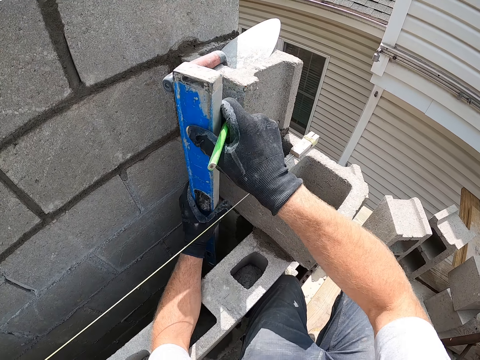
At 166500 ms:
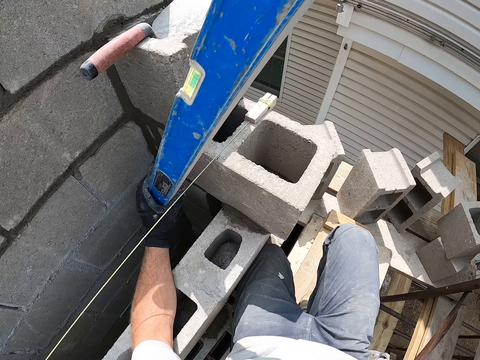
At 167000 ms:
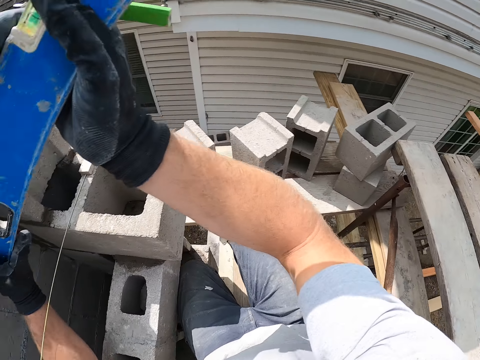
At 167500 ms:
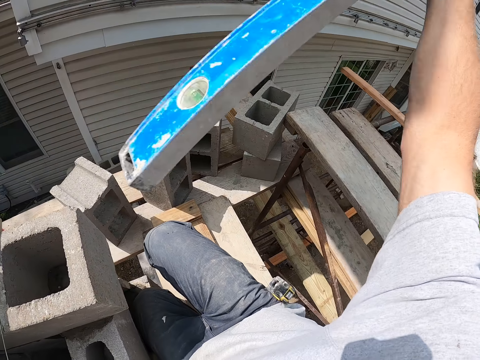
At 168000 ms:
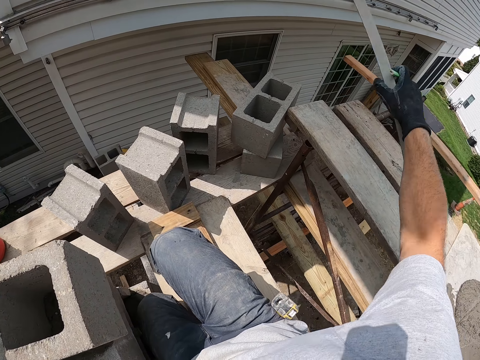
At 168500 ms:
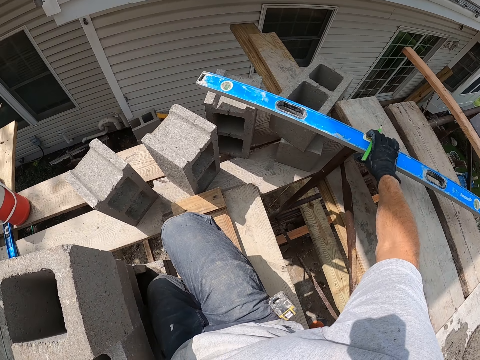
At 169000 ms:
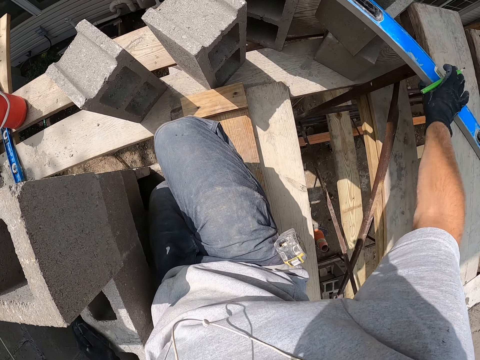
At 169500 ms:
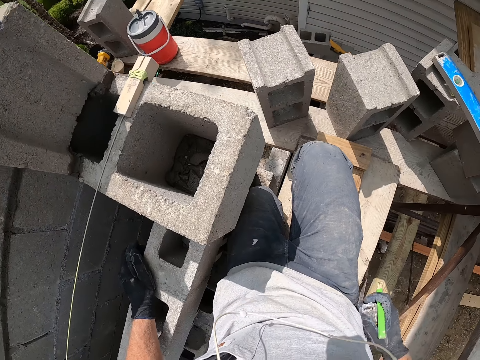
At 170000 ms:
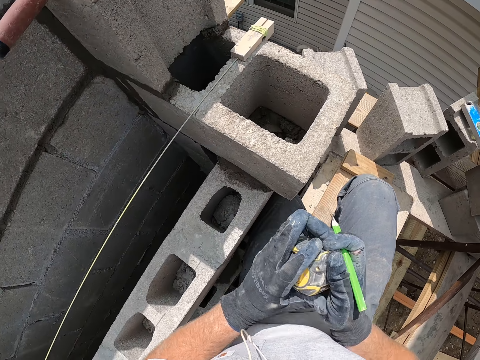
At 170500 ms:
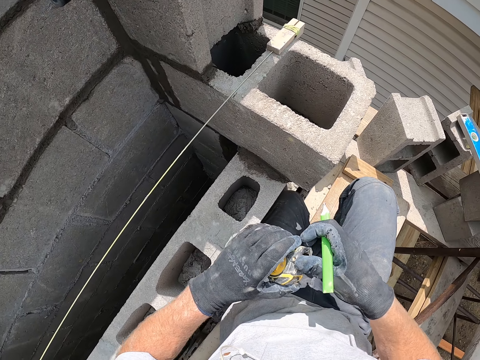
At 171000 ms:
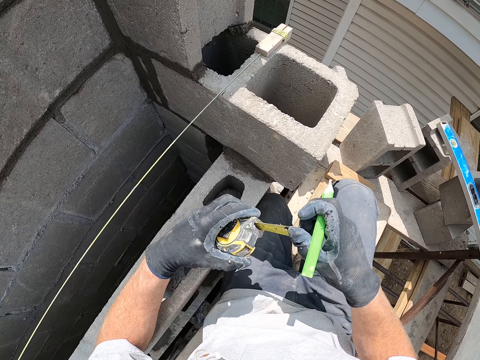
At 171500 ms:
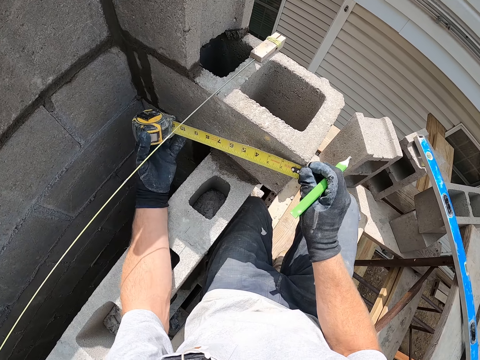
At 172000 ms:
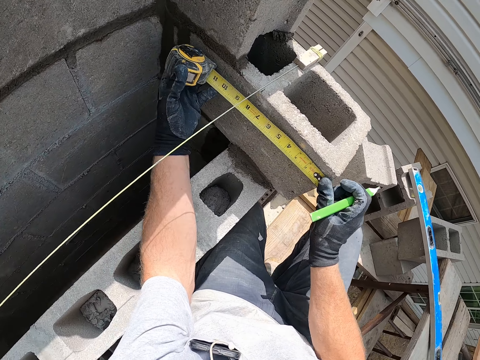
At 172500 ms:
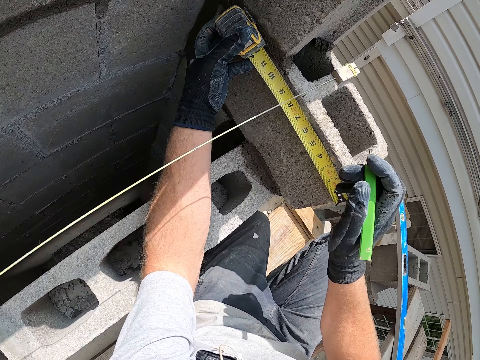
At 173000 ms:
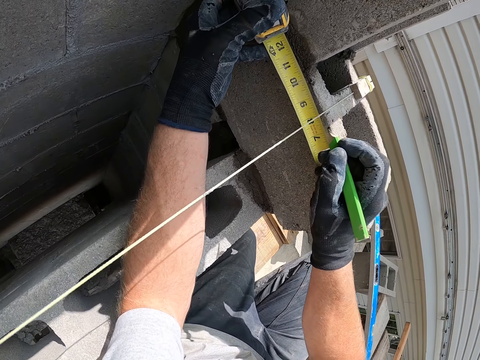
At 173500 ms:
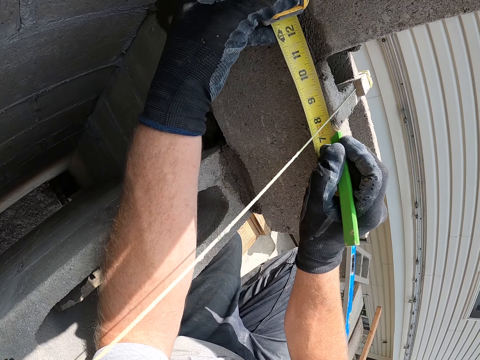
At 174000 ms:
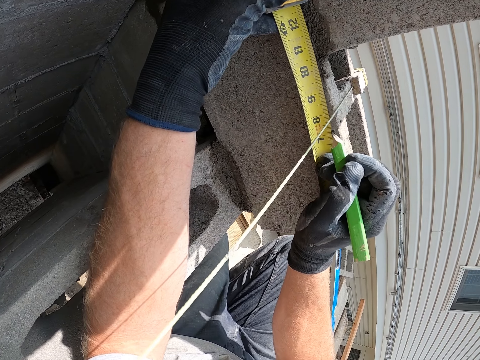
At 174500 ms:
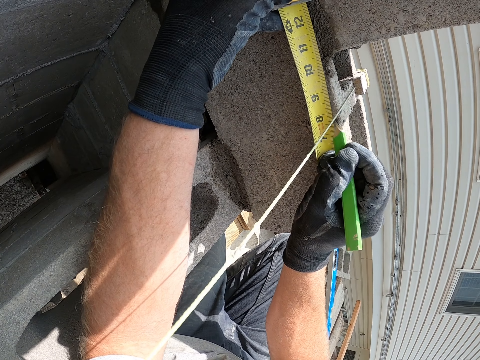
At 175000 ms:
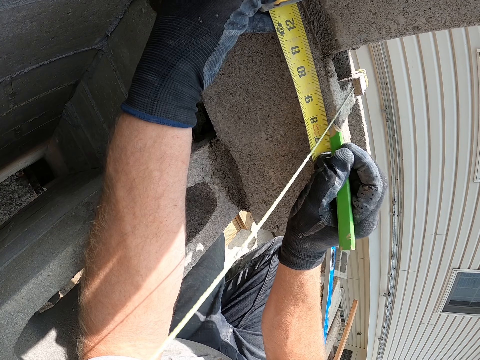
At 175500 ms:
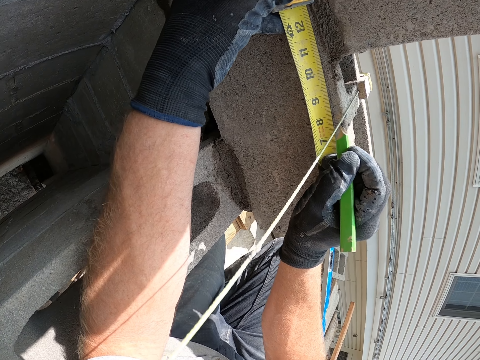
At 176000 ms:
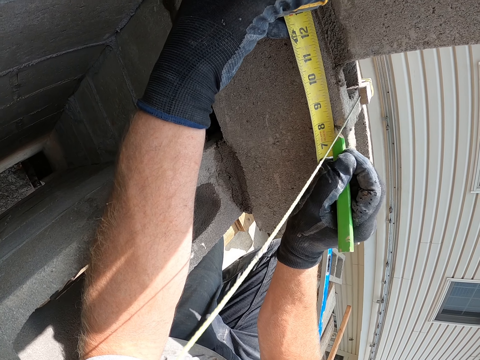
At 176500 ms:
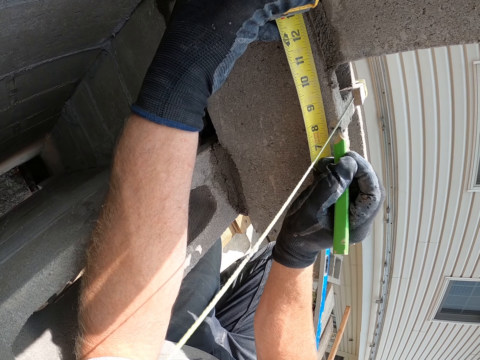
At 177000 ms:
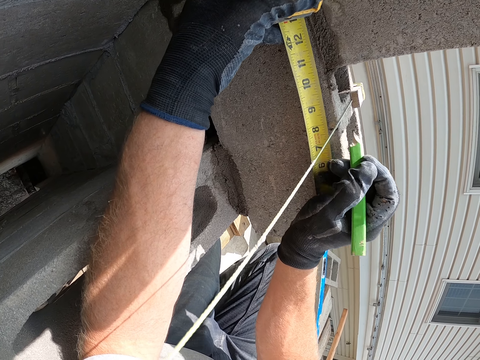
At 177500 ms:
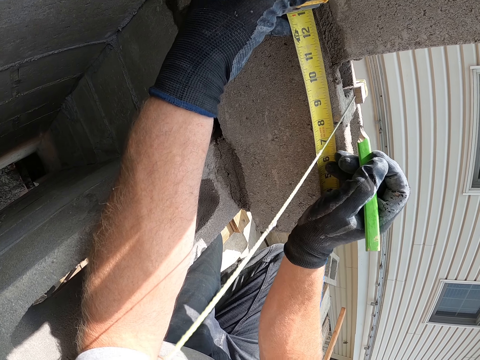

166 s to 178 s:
The camera wearer lifts the I-beam level. He puts down the I-beam level on the wood. He picks up the CenterPoint tape measure from his pocket. He holds the CenterPoint tape measure with the other hand. He pulls the tape measure. He measures the concrete brick with the tape measure. He marks the concrete brick with the pencil.

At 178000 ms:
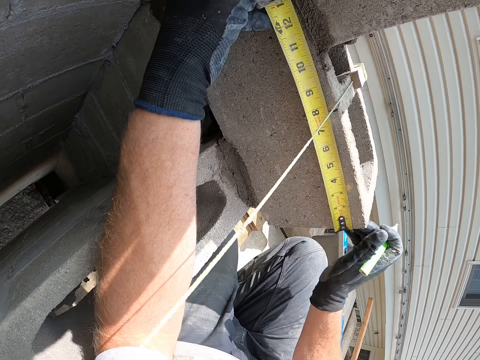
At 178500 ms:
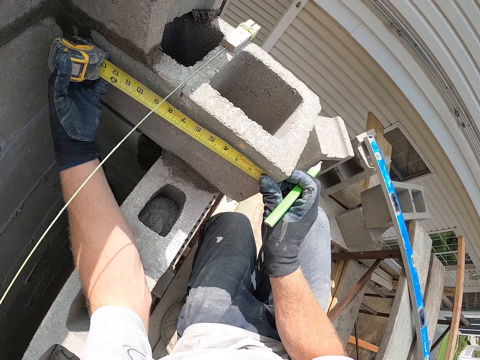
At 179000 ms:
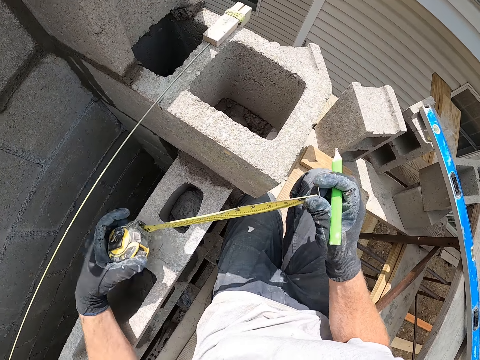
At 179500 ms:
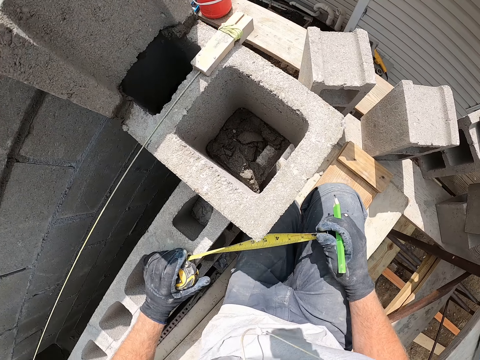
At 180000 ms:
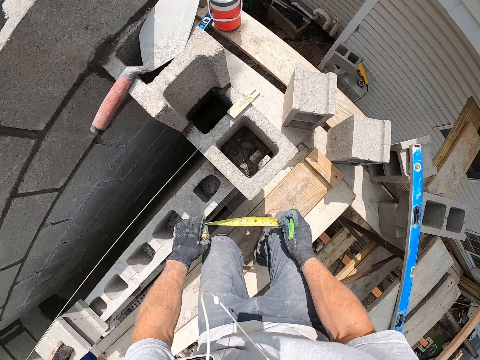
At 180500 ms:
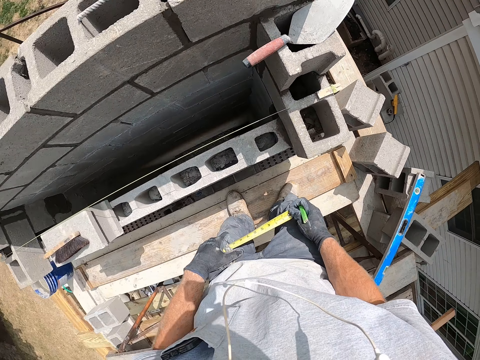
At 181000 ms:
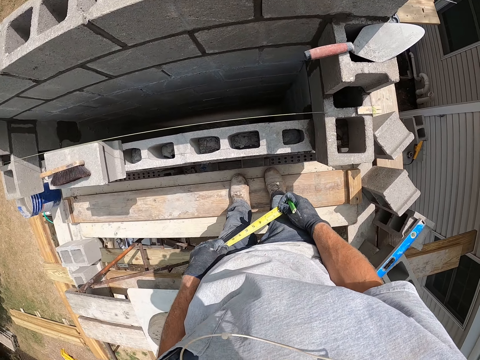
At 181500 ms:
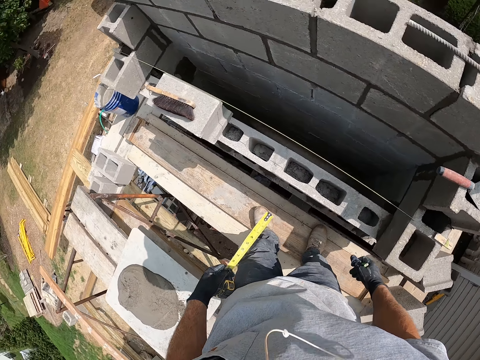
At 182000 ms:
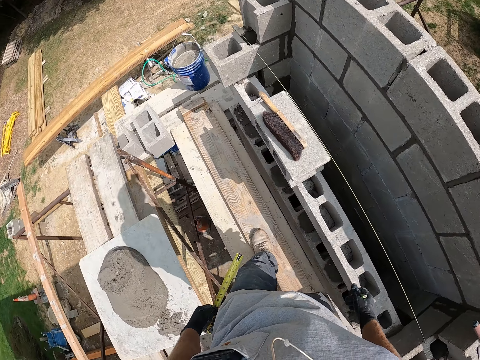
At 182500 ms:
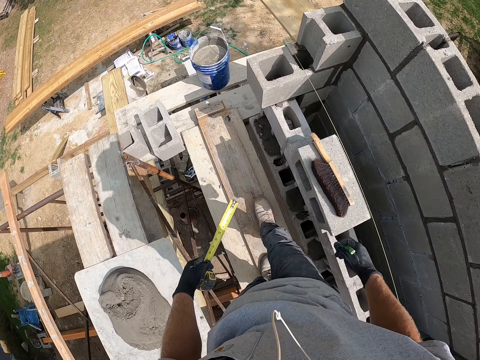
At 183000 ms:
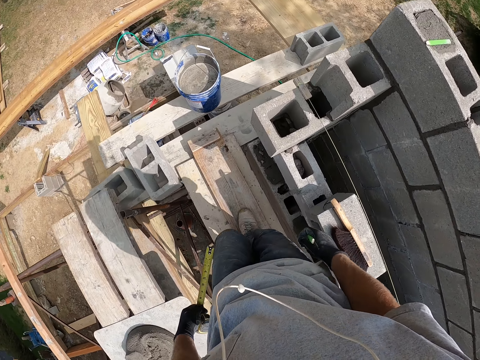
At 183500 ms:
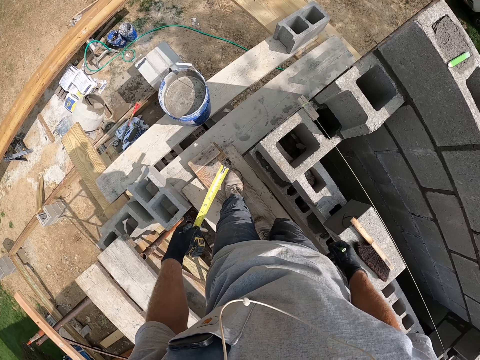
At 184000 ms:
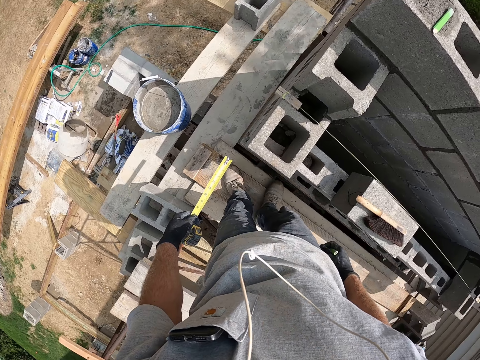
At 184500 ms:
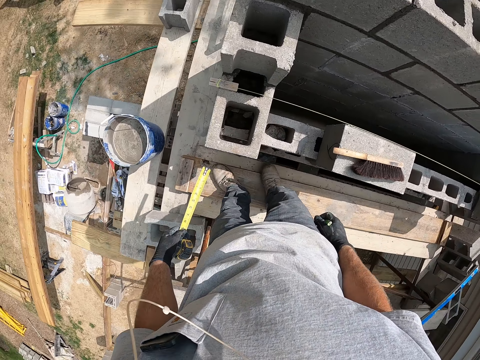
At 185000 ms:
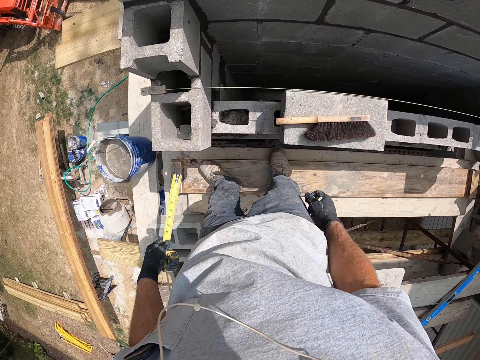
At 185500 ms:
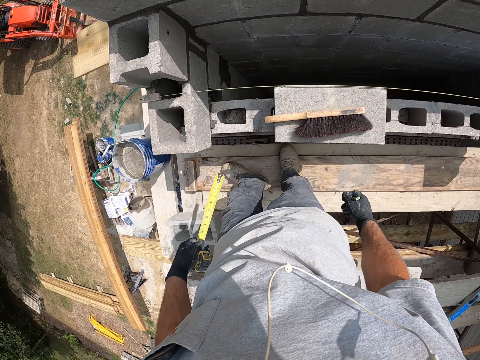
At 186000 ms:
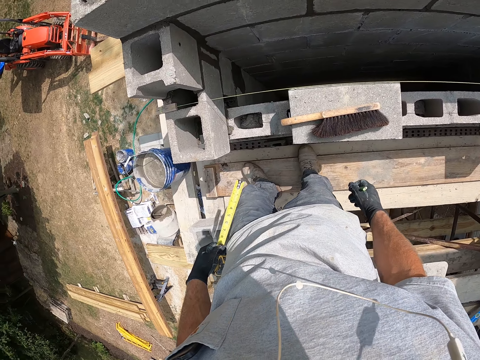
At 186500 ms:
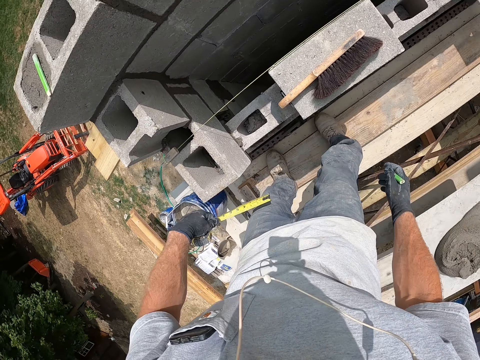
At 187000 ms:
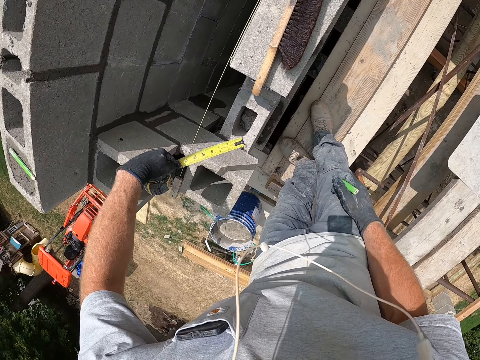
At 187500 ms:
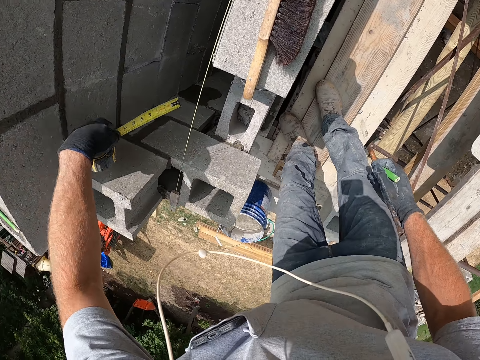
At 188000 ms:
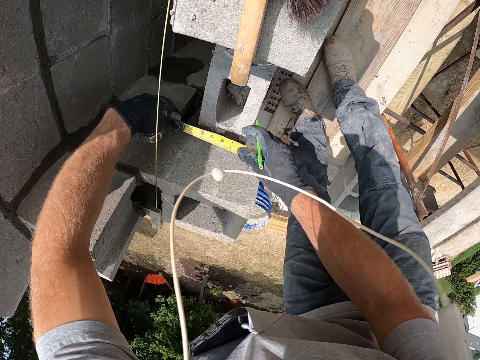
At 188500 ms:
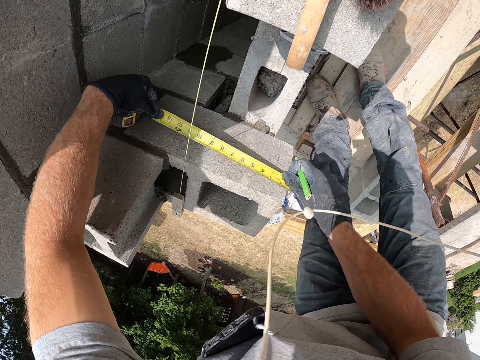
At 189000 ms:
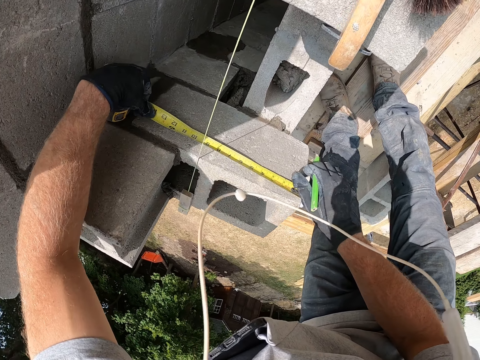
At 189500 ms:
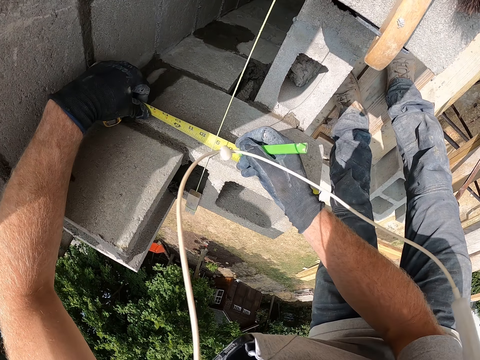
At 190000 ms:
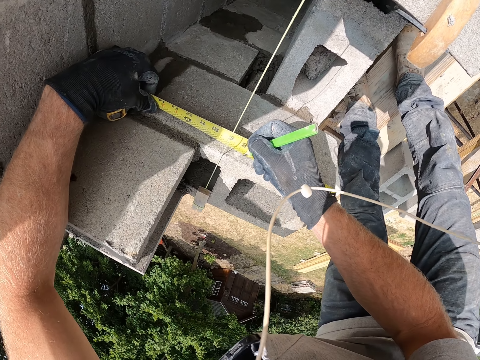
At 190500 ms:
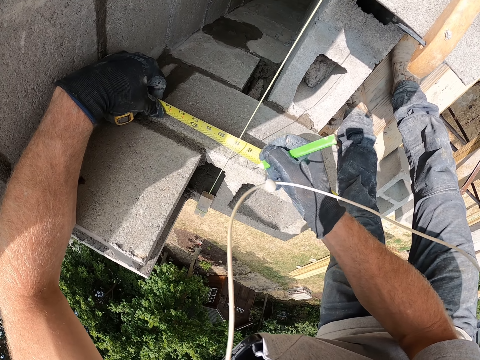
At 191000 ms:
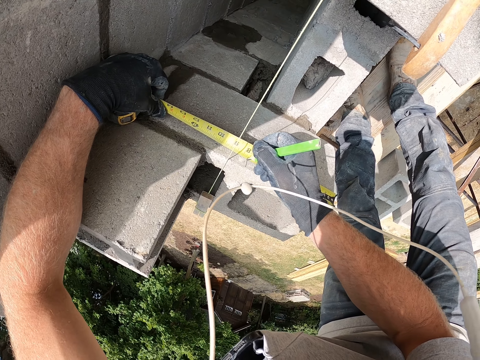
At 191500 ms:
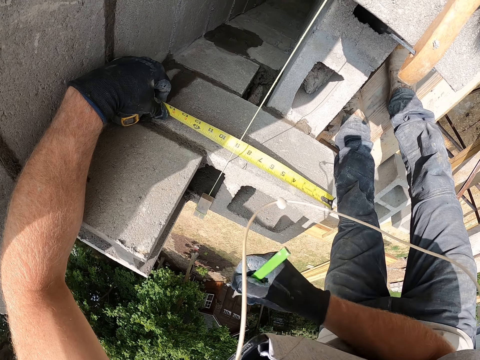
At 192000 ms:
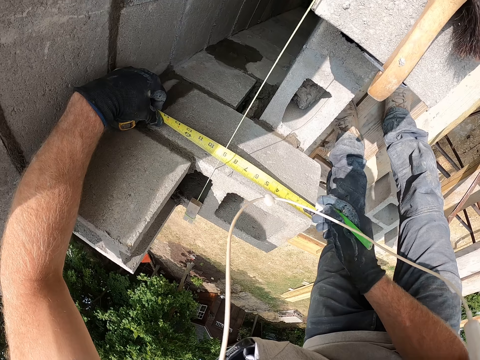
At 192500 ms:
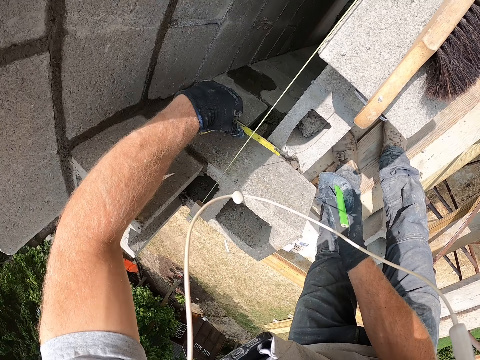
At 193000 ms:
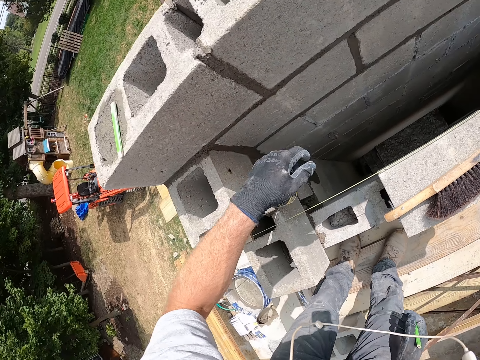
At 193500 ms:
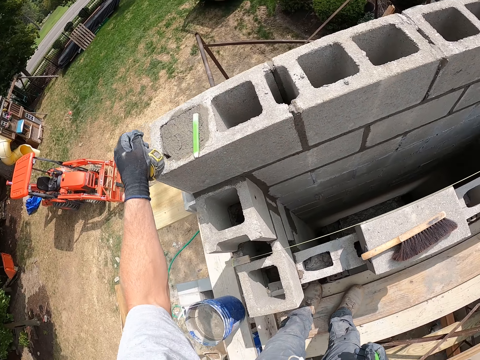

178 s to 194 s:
The camera wearer stands up. They hold the CenterPoint tape measure with both hands. They stand beside the wall. They walk beside the wall. They hold the CenterPoint tape measure with one hand. They measure the concrete brick with the tape measure. They mark the concrete brick with the pencil. They put the tape measure aside.
